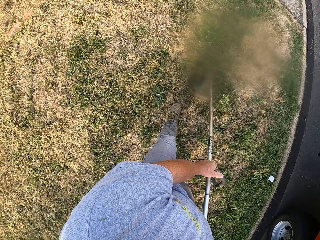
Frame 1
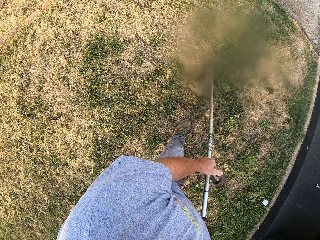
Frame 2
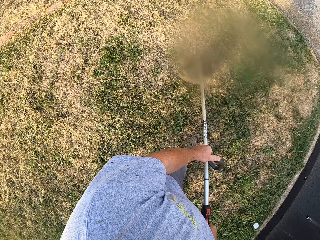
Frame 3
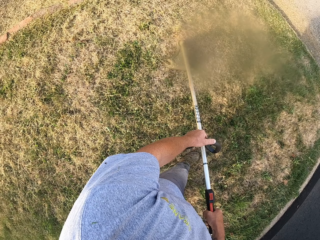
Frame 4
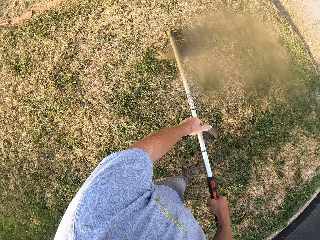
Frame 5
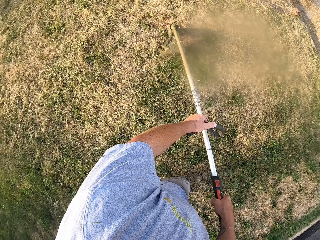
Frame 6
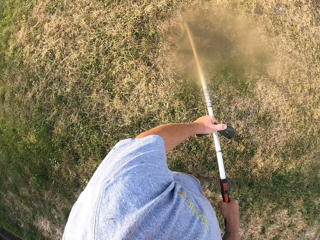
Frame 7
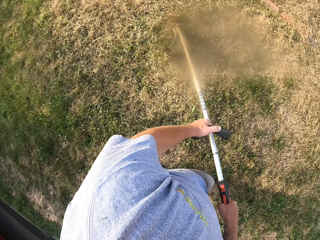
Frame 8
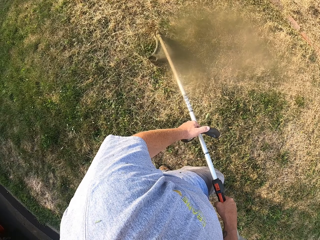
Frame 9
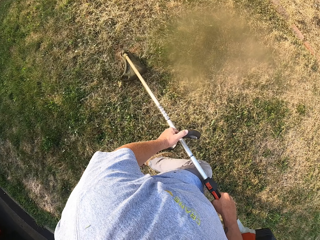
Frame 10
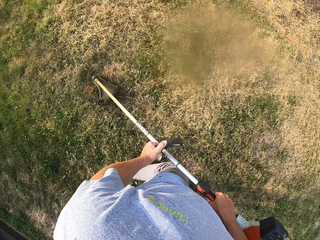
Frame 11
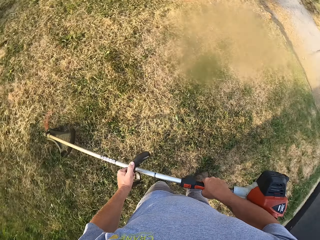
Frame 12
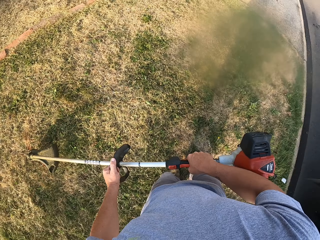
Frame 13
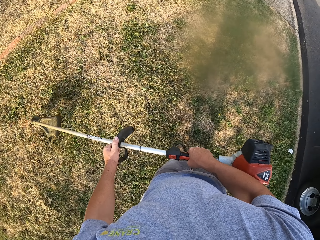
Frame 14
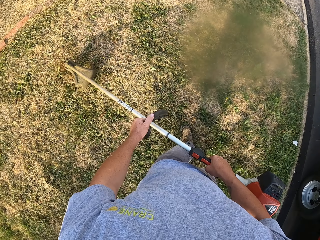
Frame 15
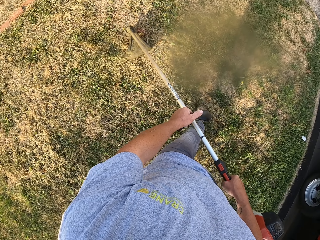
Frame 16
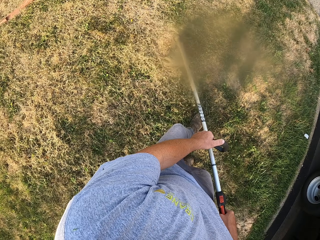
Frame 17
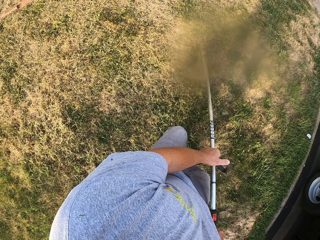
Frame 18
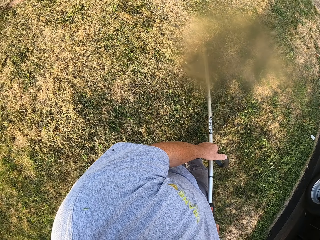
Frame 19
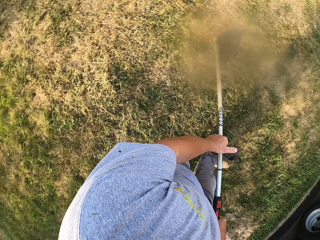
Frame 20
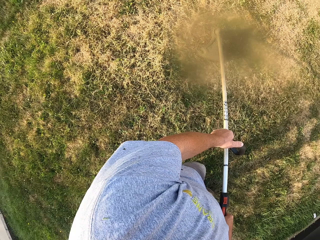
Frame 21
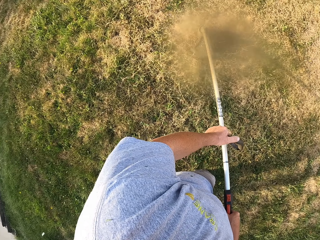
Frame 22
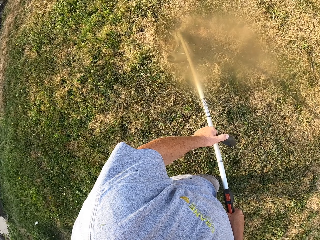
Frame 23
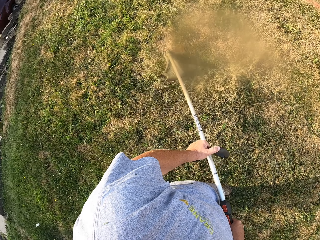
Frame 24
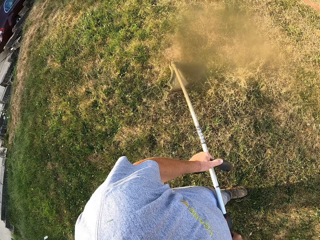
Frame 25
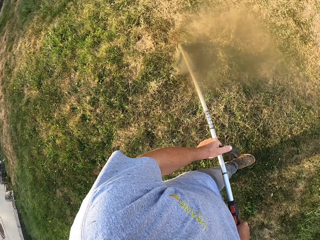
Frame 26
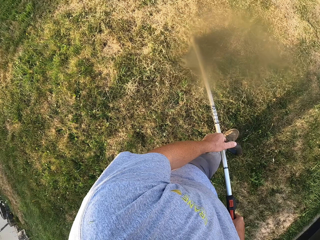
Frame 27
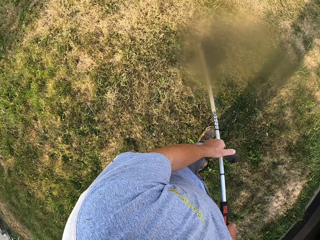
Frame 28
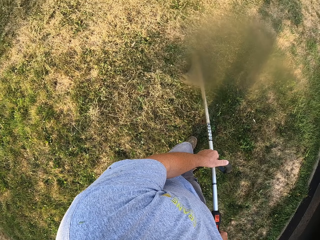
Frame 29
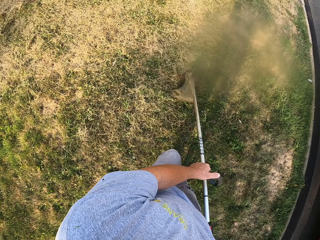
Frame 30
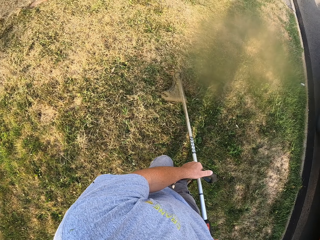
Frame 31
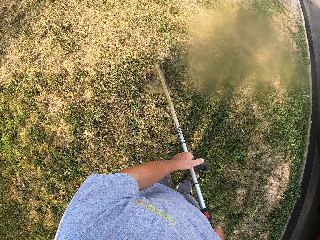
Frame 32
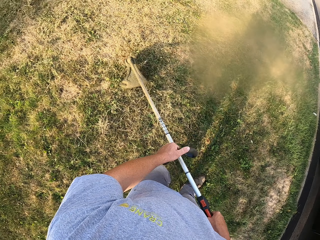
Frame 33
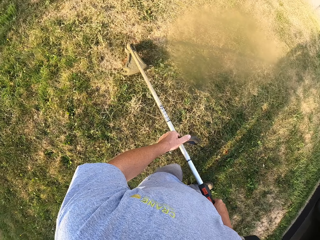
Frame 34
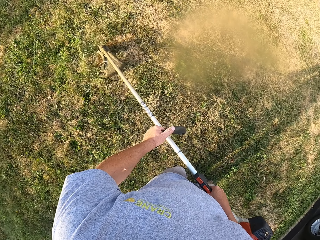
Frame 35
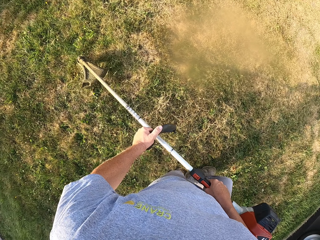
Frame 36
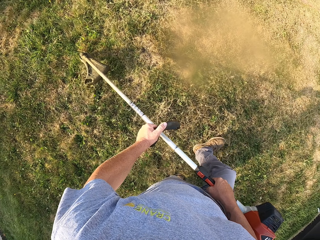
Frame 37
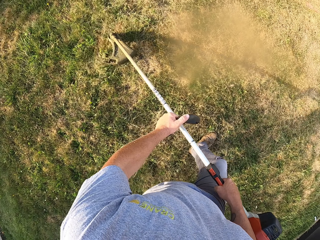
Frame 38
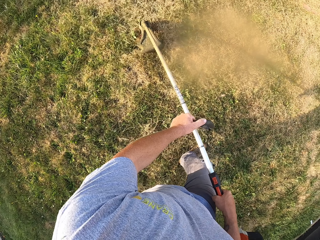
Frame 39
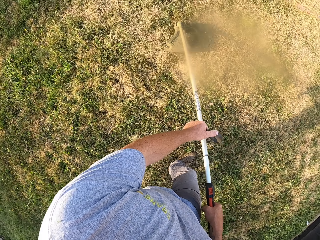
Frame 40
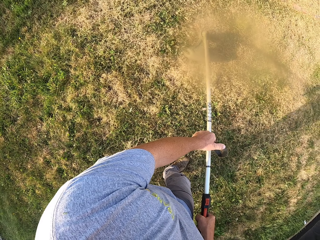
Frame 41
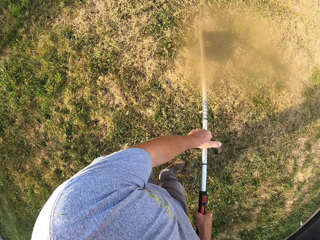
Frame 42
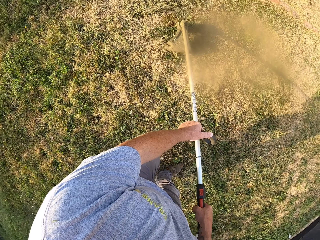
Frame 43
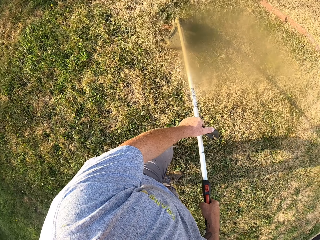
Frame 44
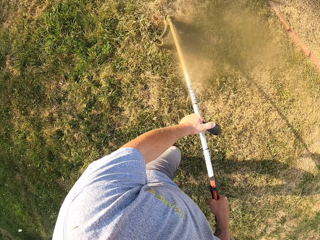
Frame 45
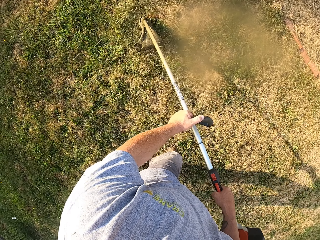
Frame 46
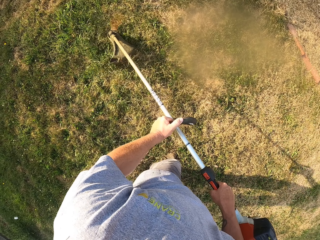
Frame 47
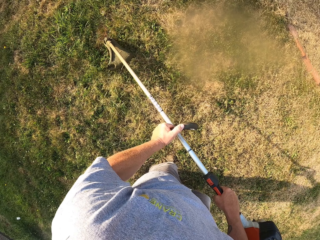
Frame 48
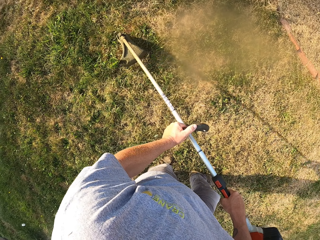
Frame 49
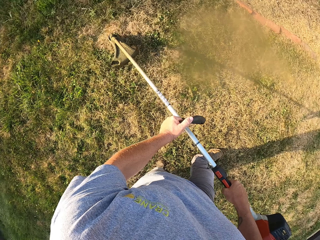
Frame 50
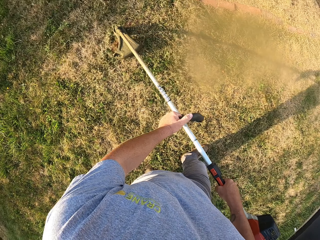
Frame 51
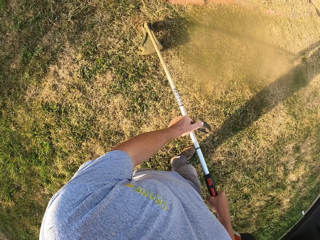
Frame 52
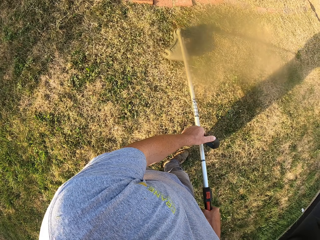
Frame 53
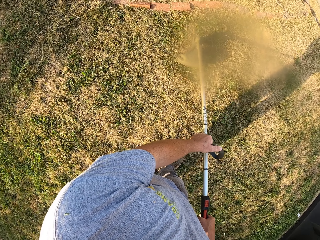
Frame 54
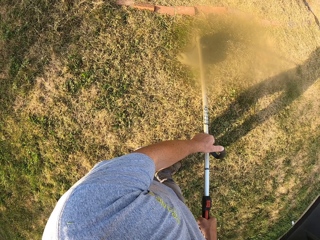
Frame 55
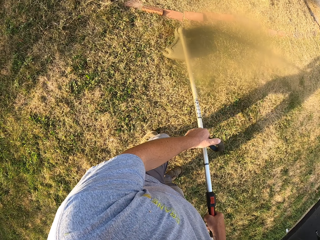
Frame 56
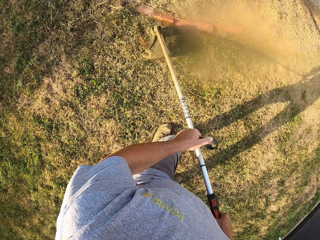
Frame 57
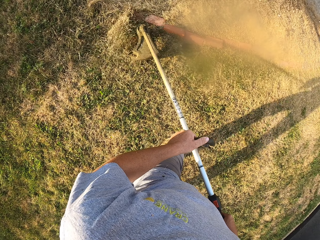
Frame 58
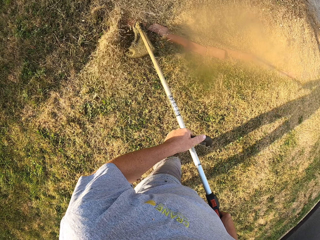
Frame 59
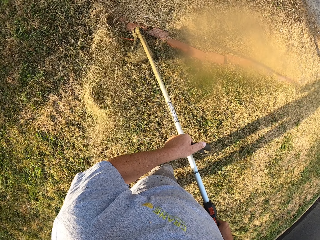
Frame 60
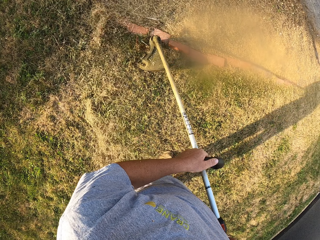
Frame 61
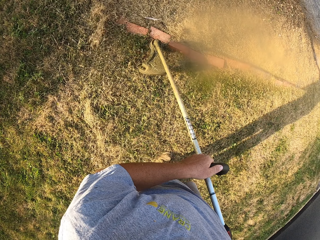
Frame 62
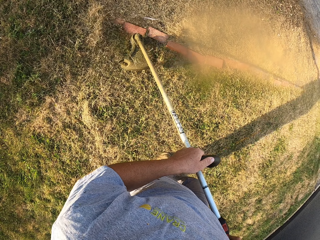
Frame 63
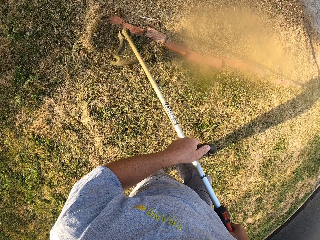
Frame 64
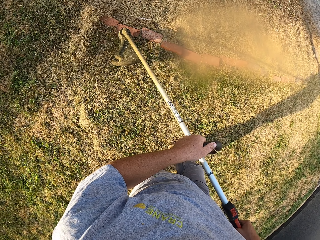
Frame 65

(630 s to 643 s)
The camera wearer walks backwards. They walk forward.

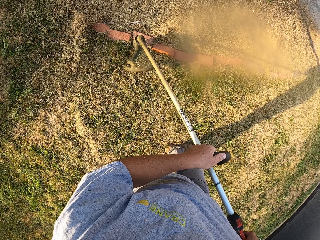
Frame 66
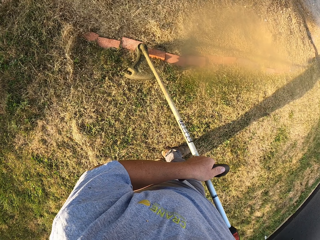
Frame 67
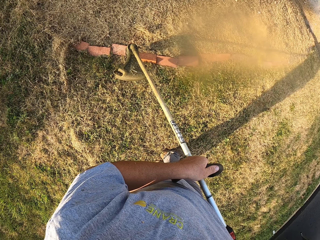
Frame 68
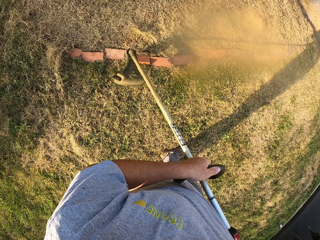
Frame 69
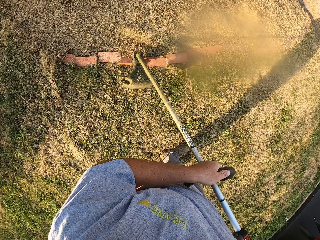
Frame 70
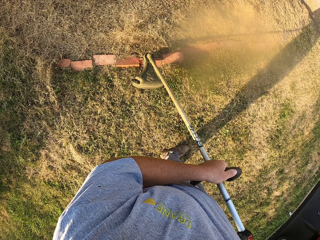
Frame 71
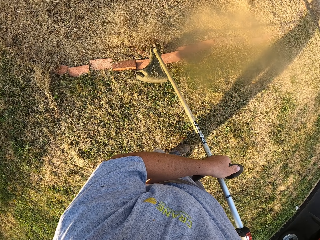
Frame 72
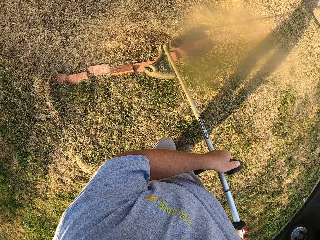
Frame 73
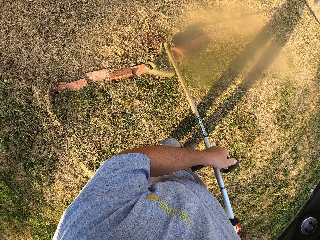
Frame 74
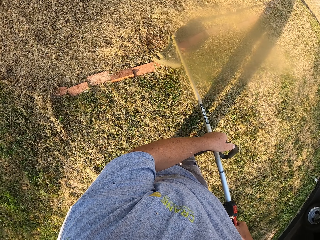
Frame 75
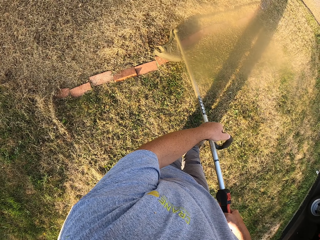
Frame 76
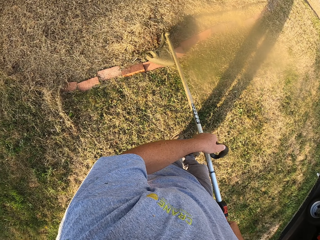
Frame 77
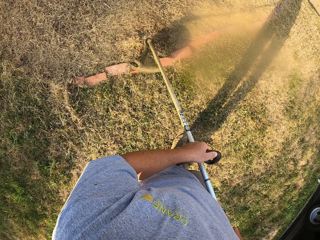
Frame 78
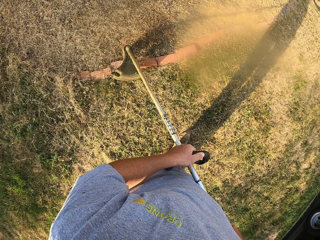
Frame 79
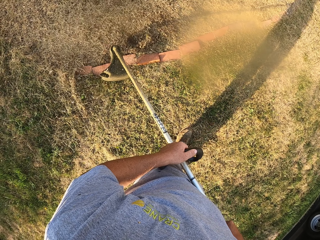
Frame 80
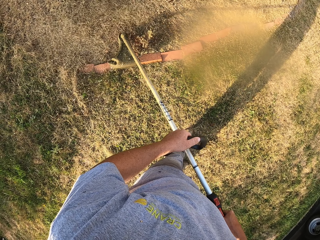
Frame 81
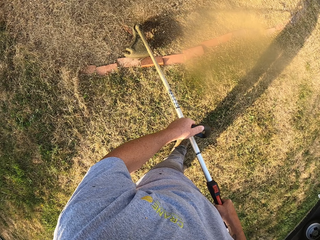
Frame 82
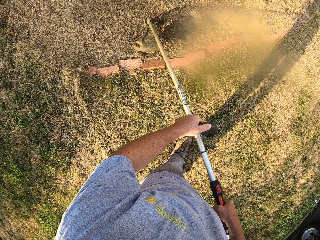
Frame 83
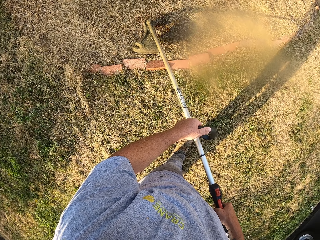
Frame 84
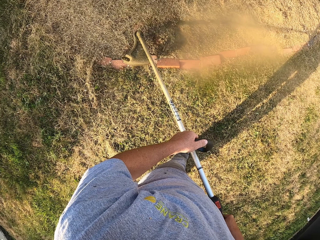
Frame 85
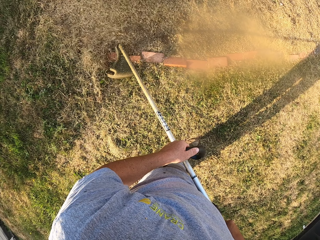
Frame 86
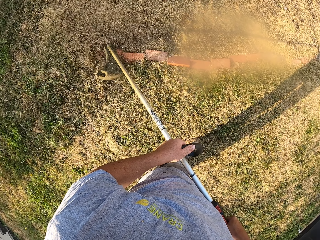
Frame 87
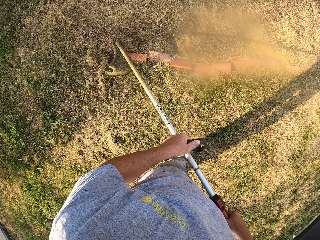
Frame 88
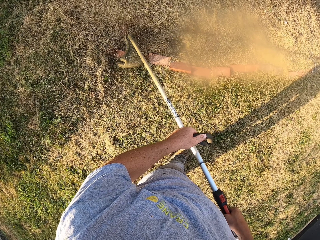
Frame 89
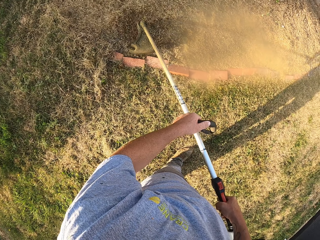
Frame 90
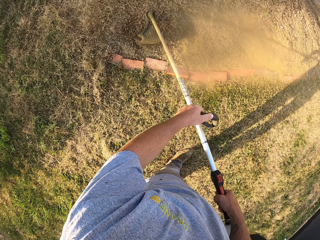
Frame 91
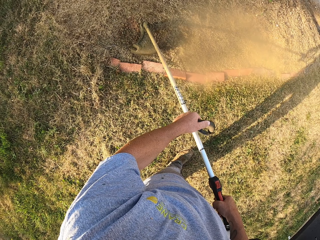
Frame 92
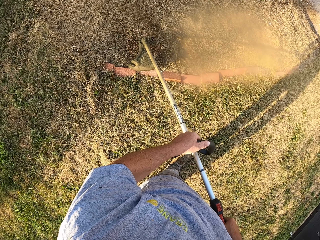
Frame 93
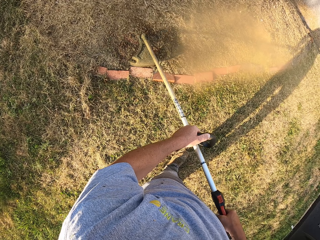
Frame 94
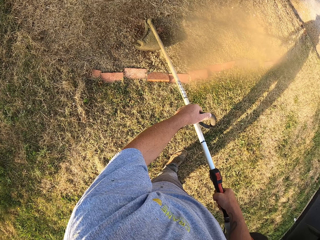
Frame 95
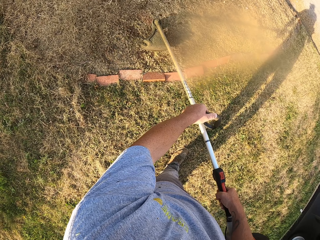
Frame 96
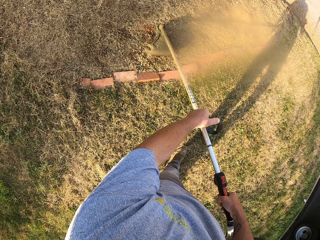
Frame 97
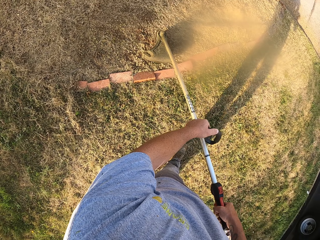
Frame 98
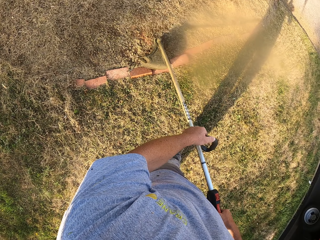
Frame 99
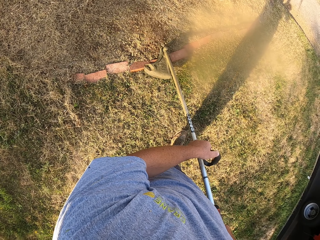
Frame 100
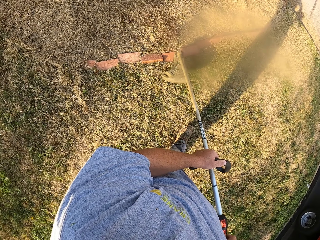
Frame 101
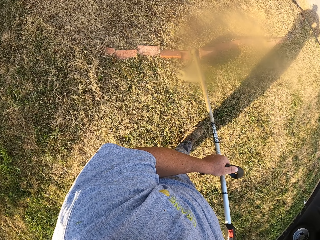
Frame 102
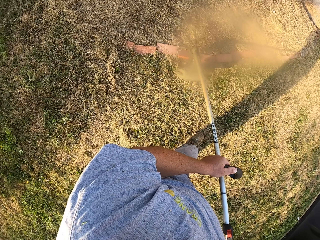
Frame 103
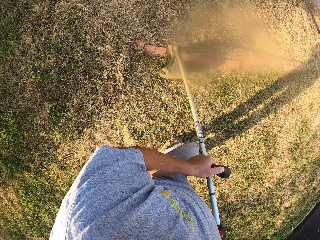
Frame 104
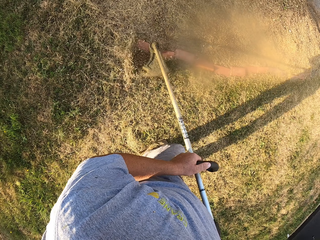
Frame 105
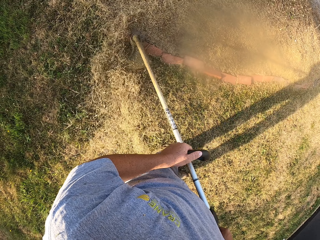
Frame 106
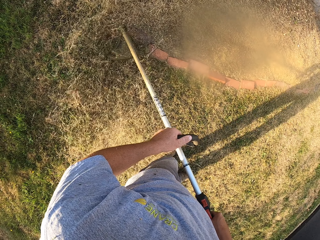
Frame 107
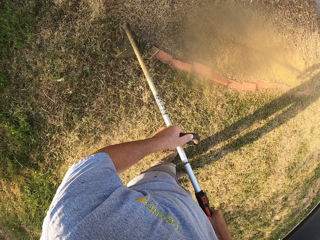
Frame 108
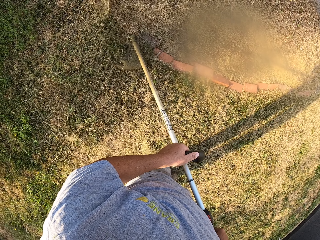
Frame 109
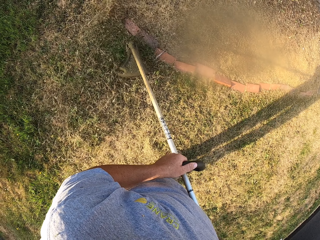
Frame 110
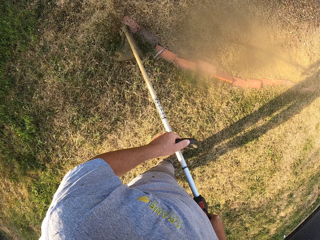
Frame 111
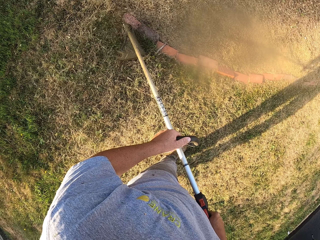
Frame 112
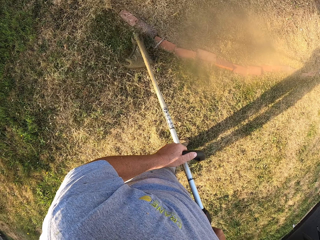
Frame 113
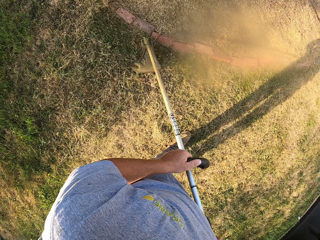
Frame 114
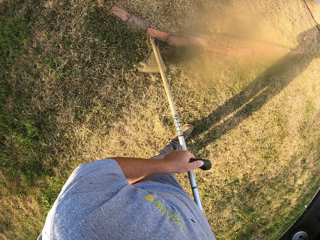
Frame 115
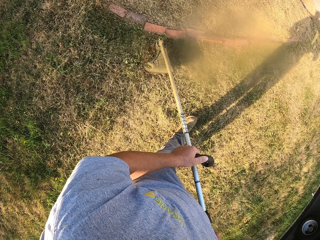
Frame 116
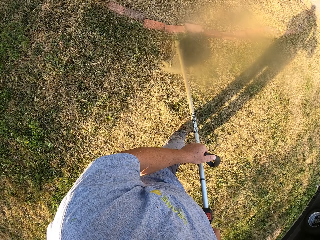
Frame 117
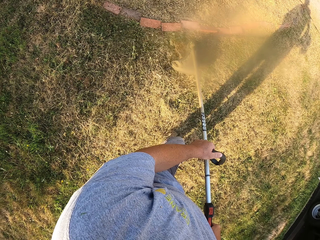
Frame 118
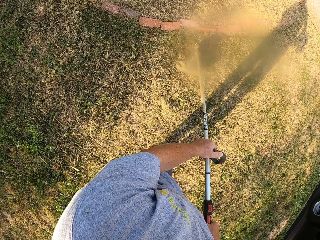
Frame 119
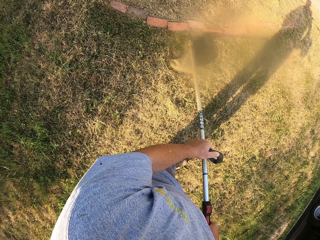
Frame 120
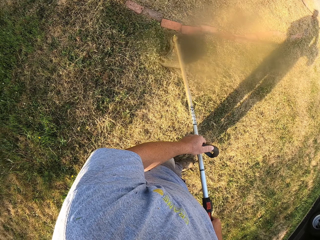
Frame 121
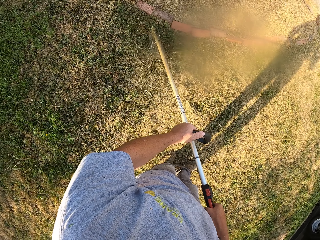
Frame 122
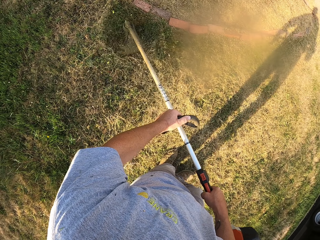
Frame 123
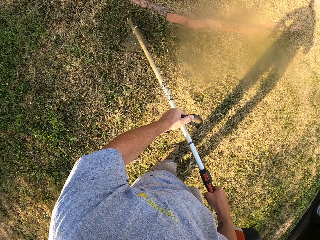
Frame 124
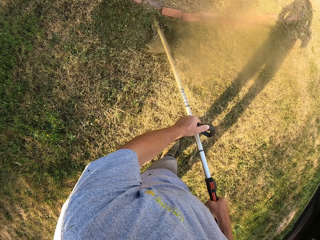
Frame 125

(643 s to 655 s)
The camera wearer walks backwards.
